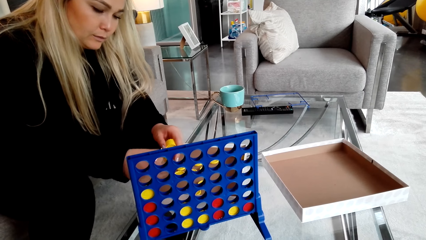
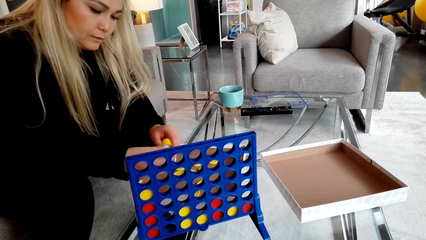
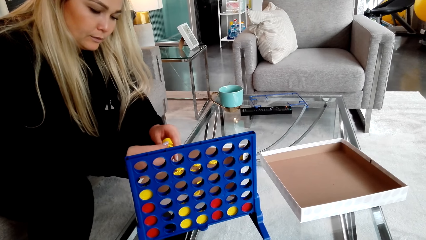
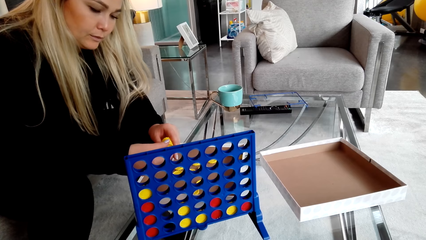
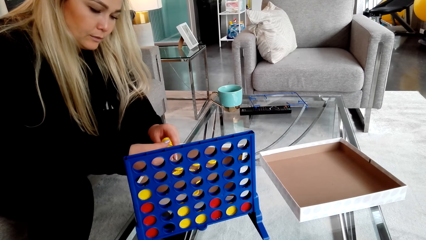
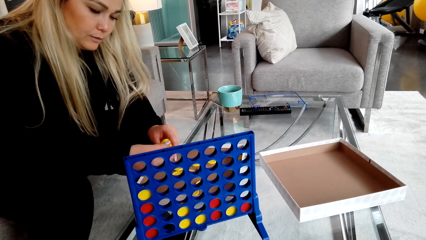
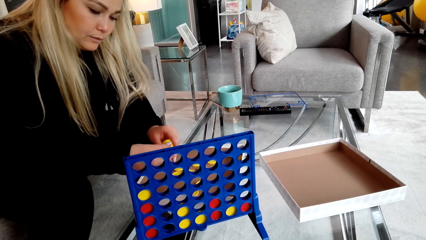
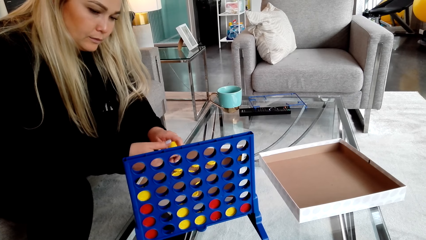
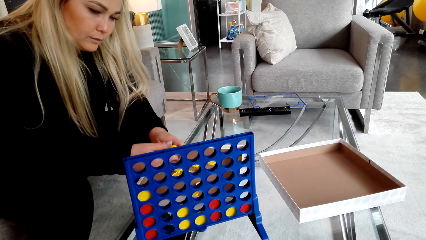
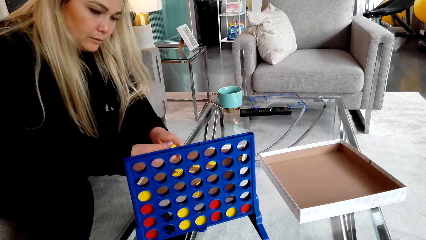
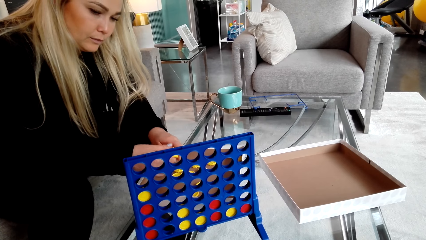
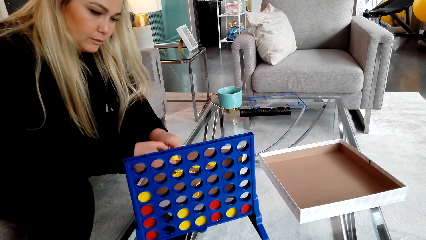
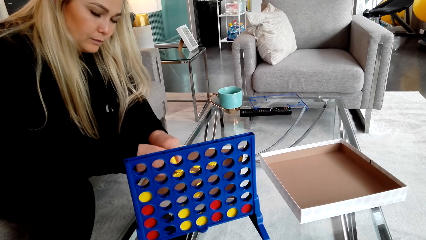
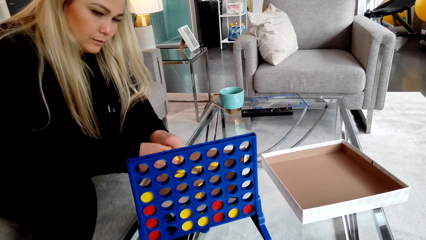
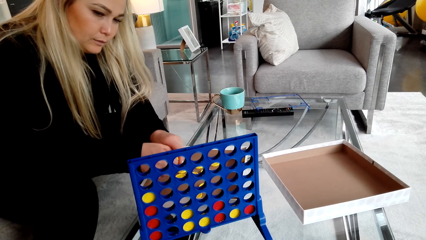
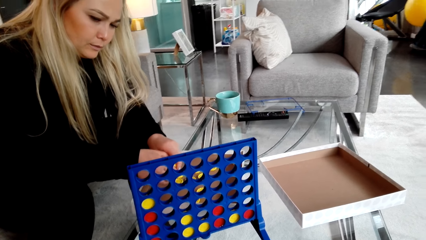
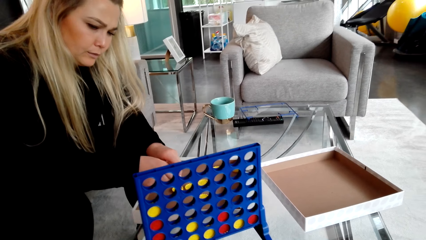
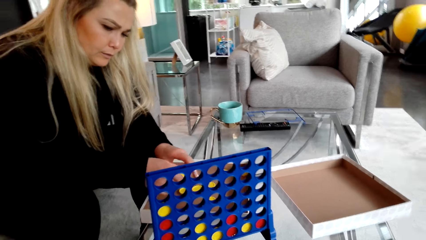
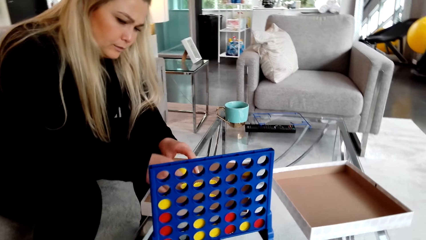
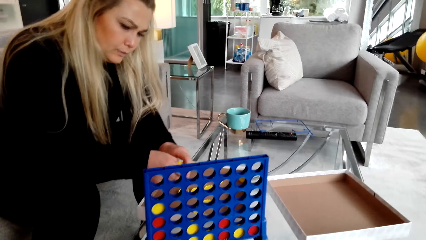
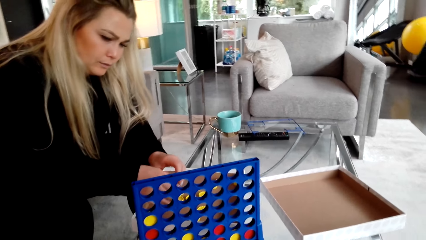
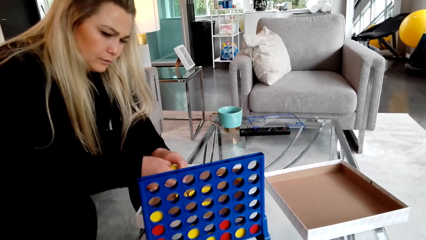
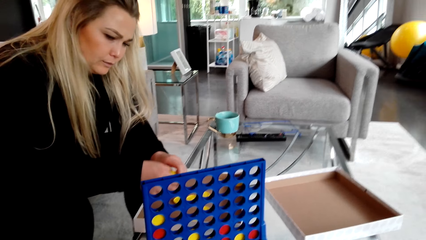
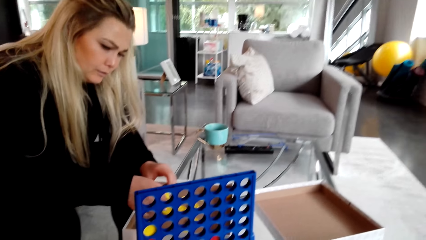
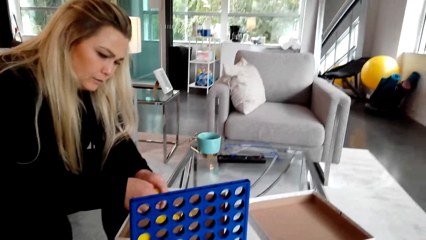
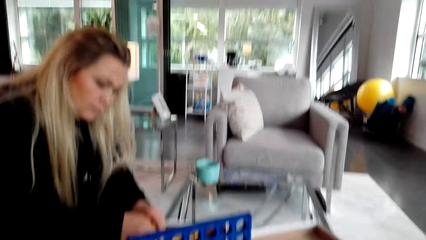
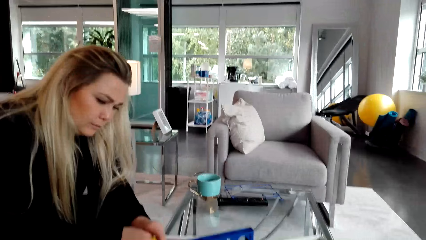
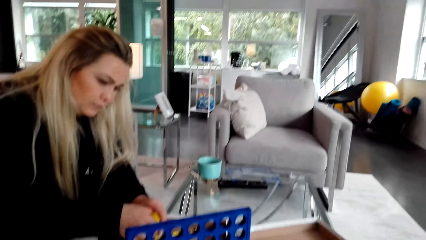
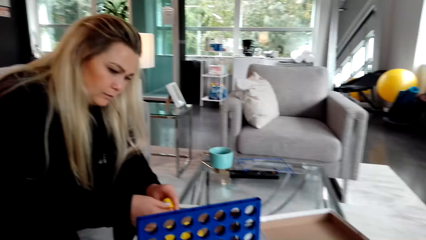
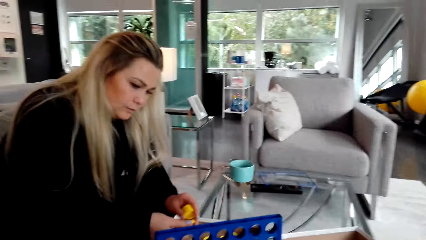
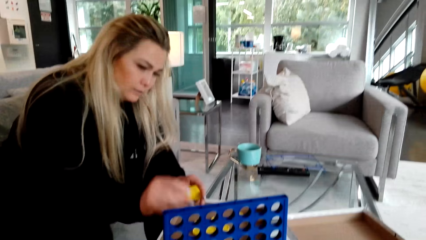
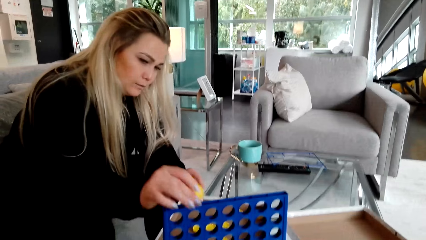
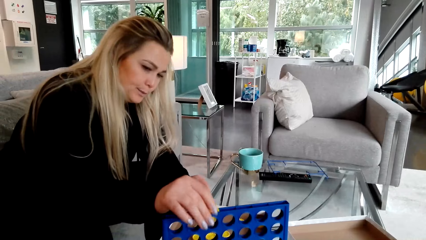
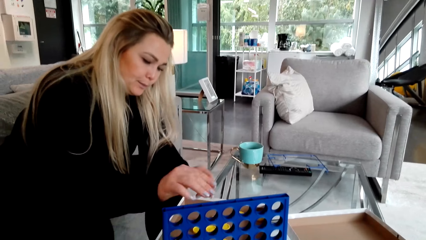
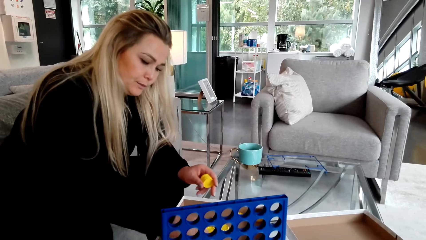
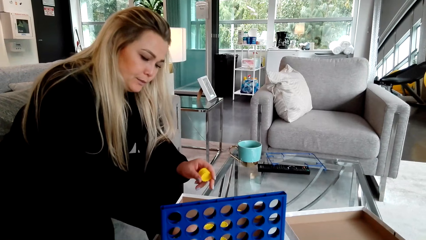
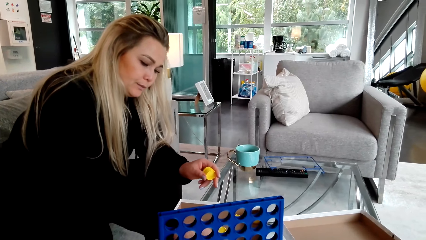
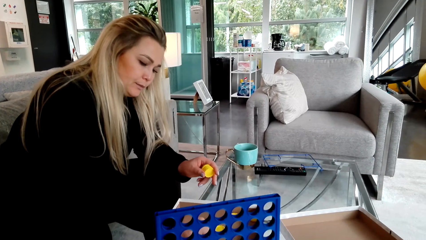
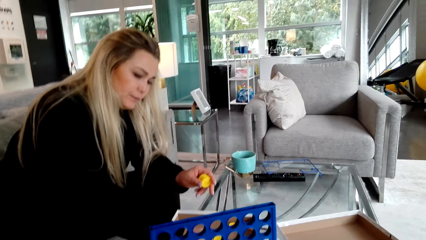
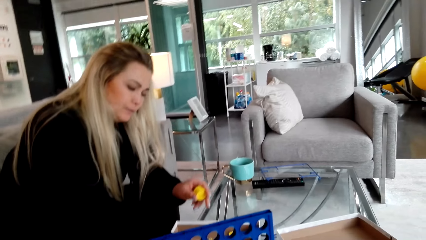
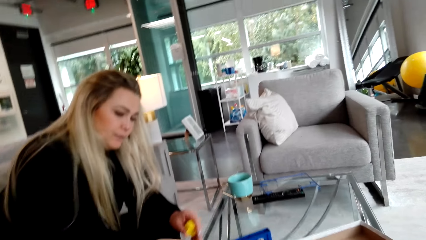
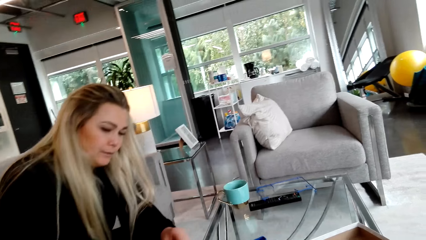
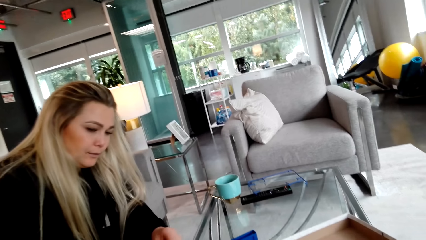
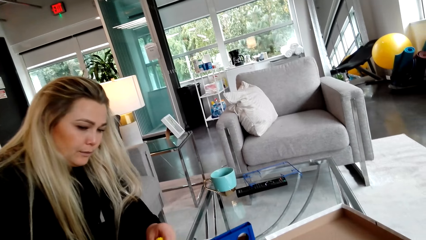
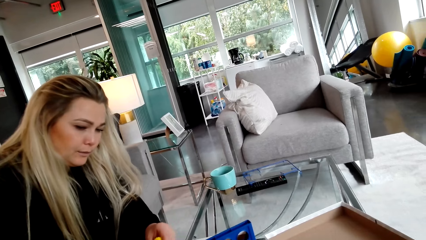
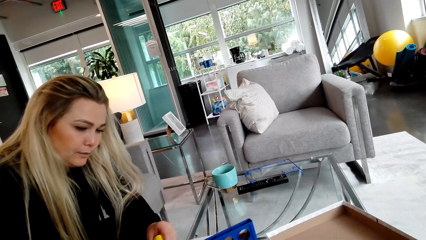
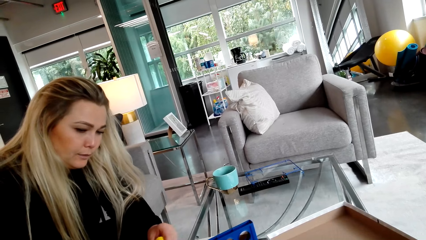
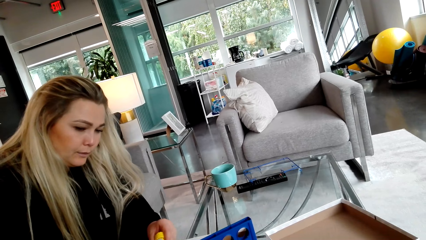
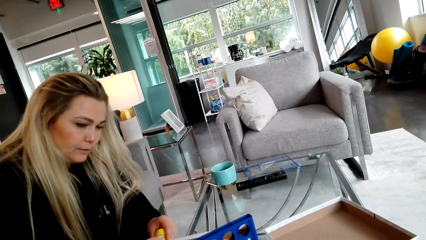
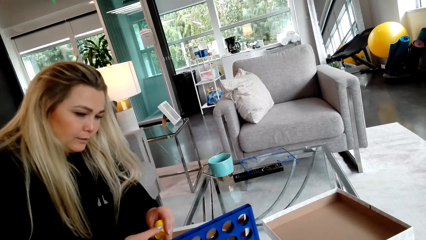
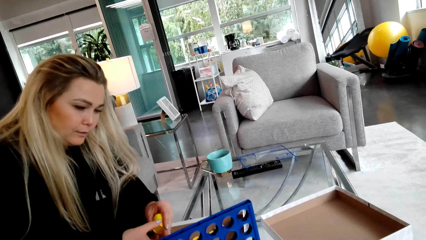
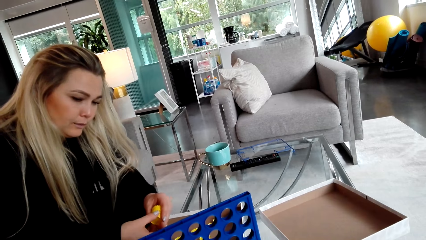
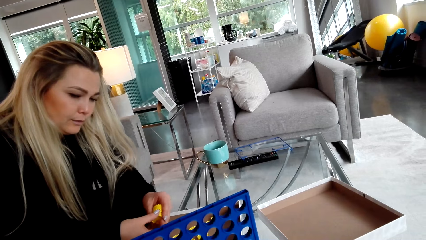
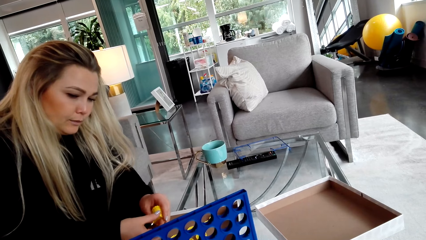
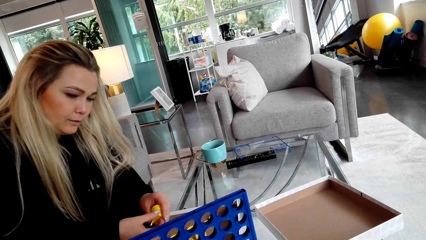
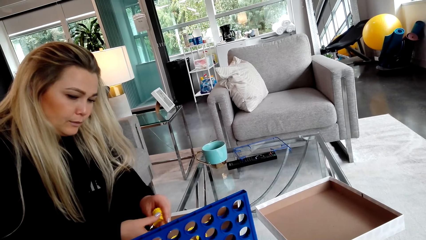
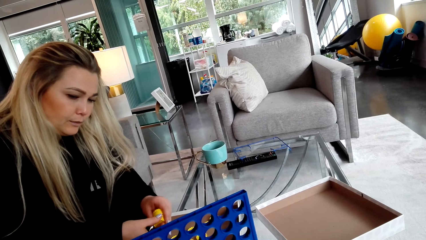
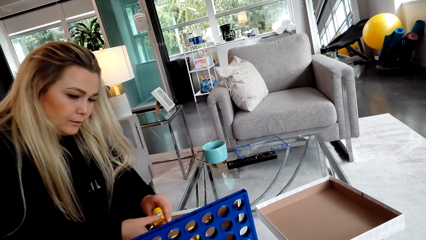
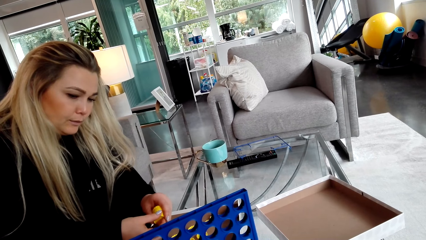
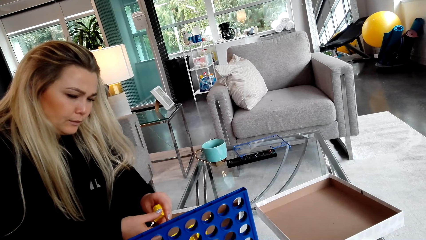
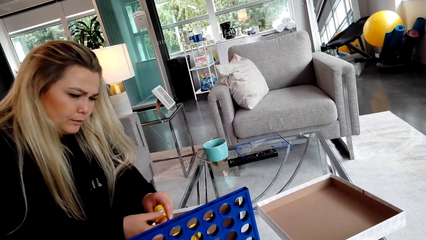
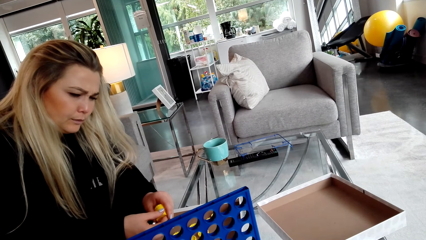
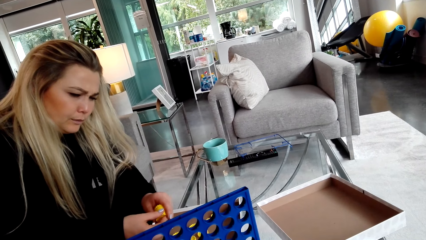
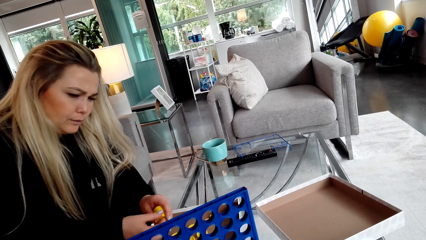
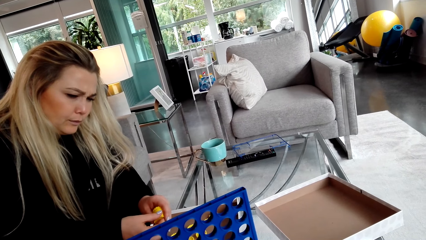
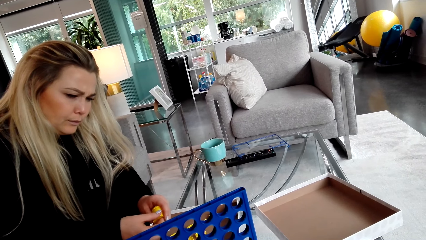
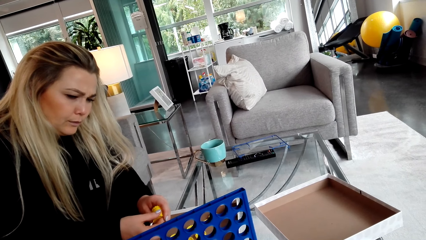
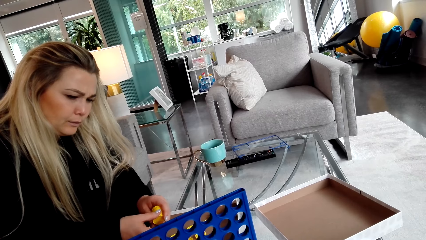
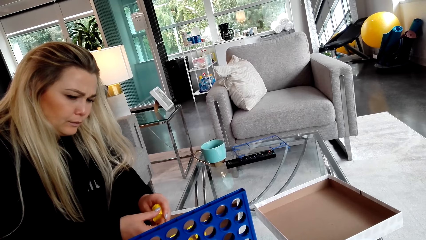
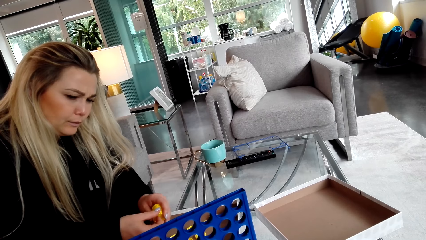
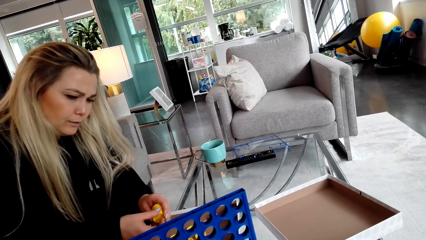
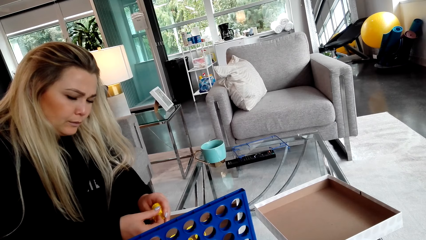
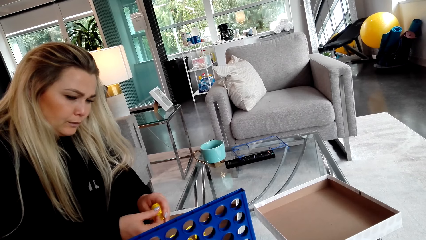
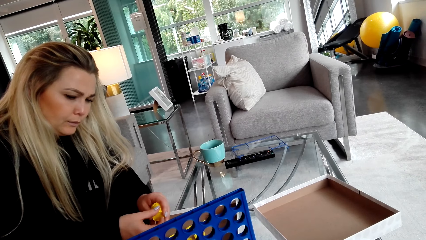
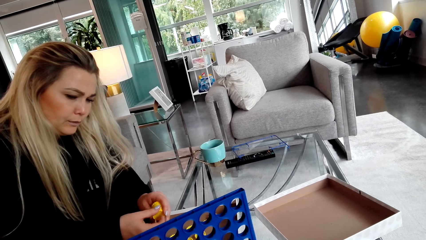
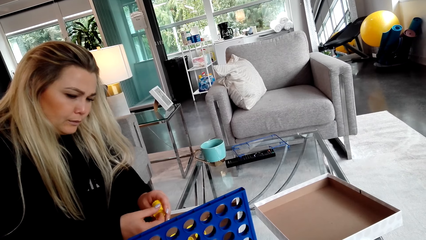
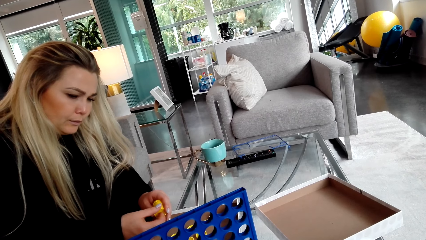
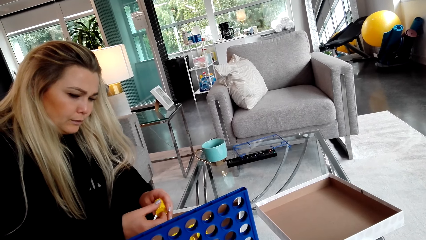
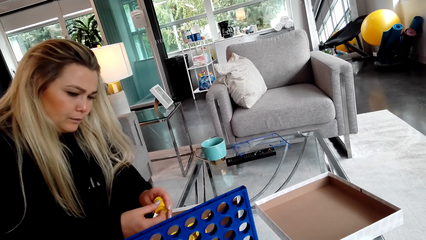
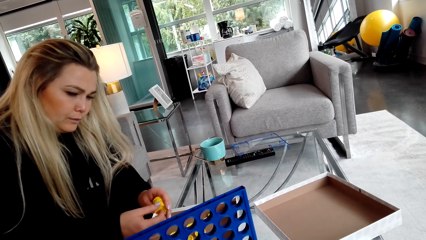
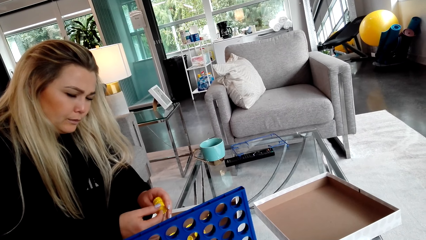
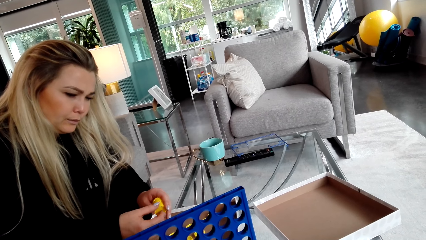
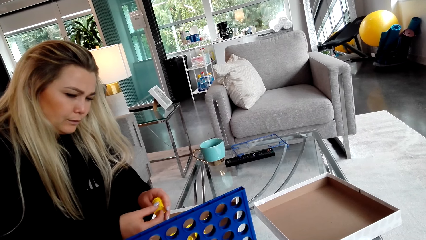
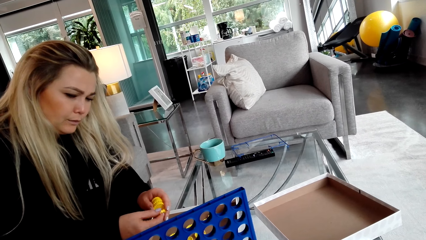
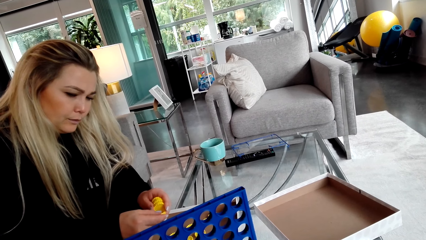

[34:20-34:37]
A woman picks bottle caps. The woman places a lid in the crate.
